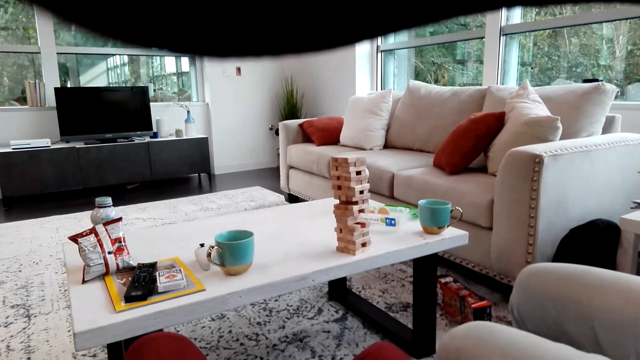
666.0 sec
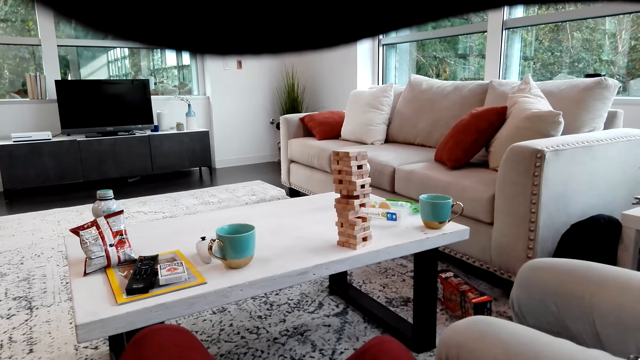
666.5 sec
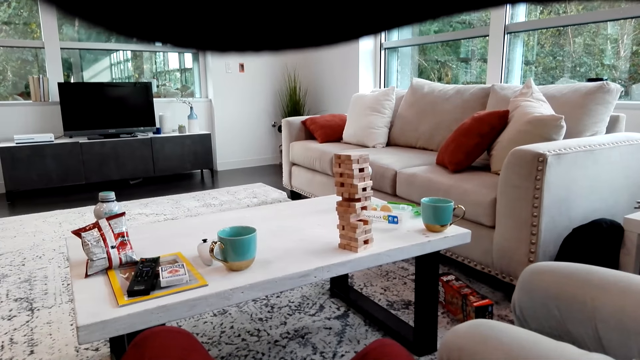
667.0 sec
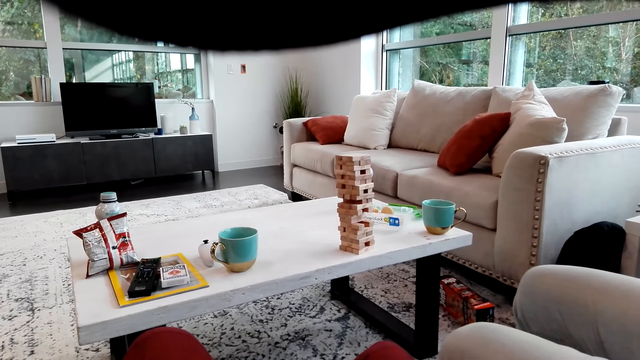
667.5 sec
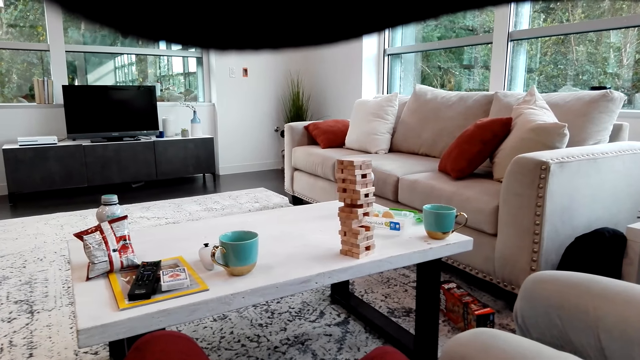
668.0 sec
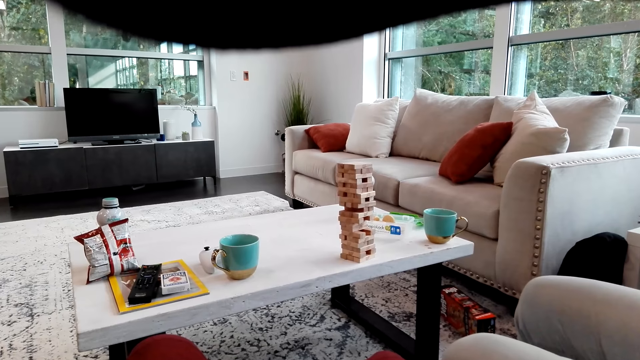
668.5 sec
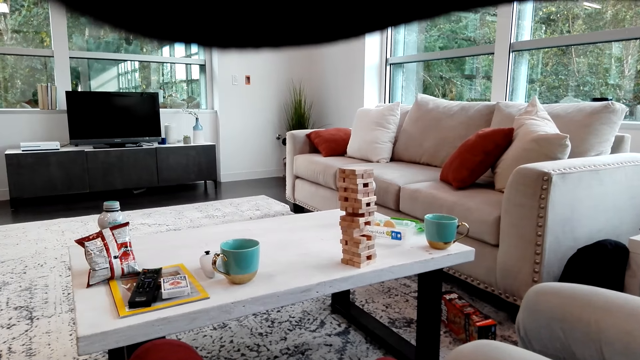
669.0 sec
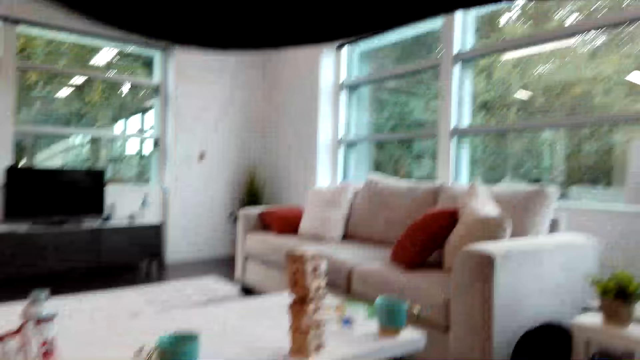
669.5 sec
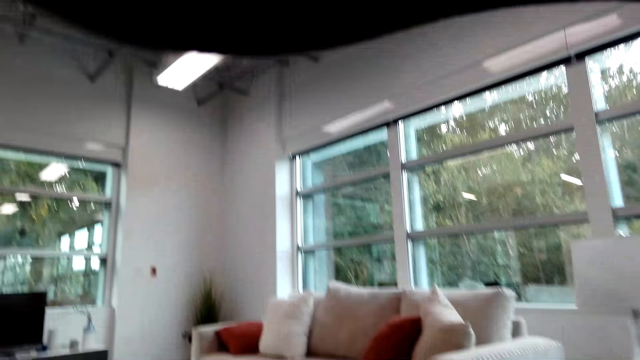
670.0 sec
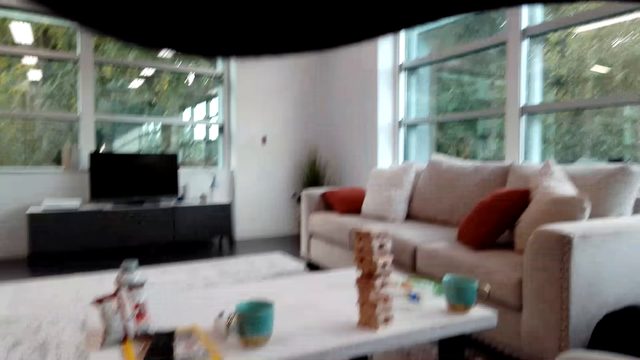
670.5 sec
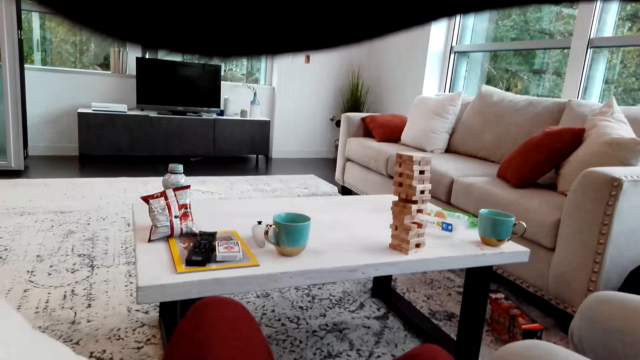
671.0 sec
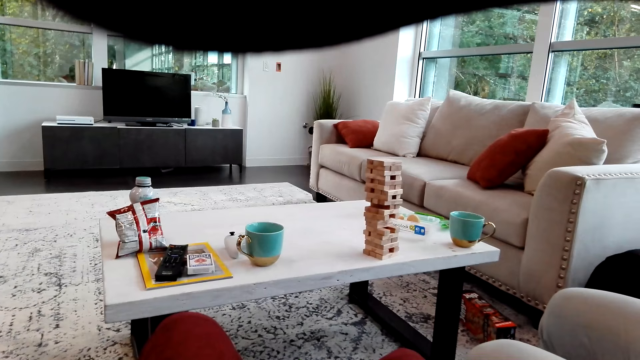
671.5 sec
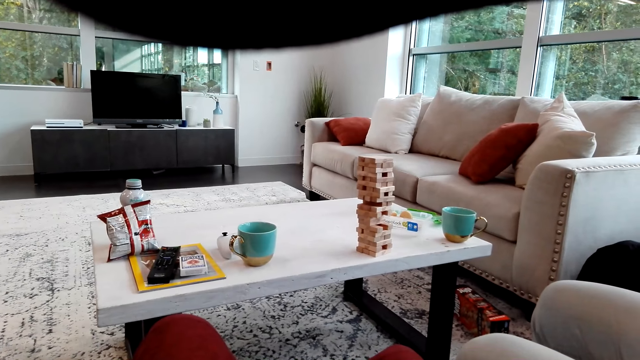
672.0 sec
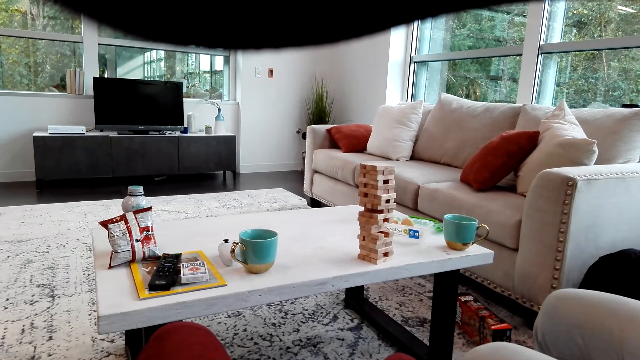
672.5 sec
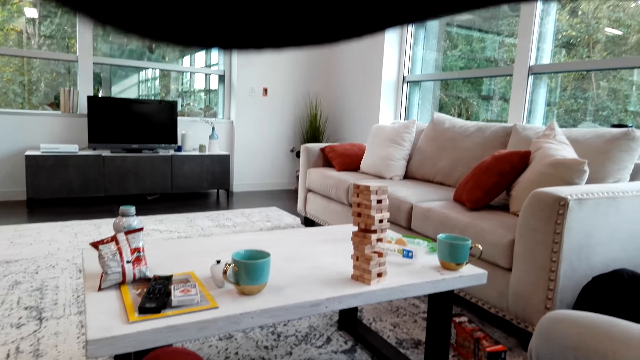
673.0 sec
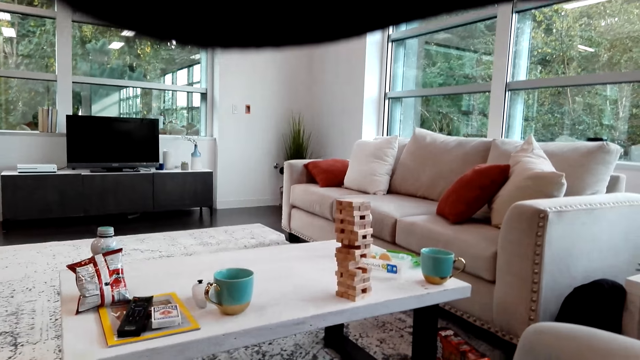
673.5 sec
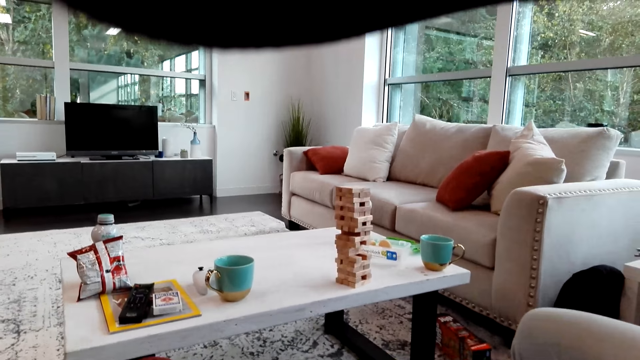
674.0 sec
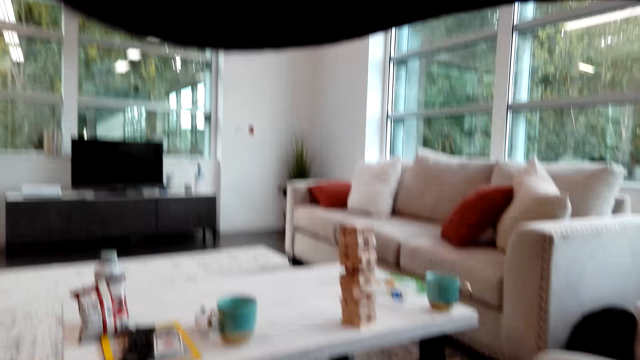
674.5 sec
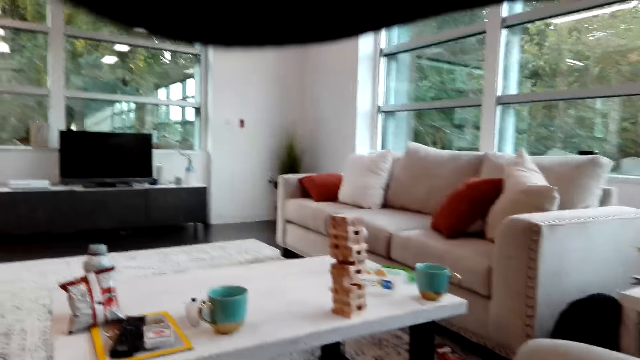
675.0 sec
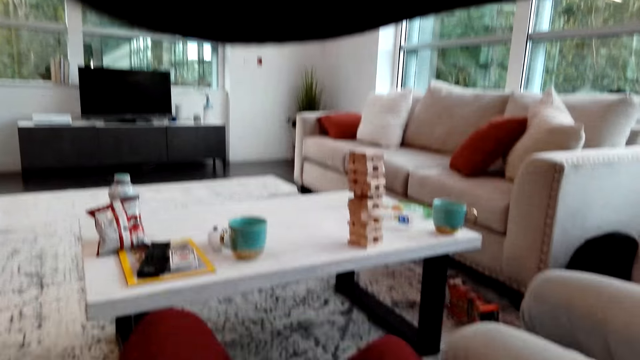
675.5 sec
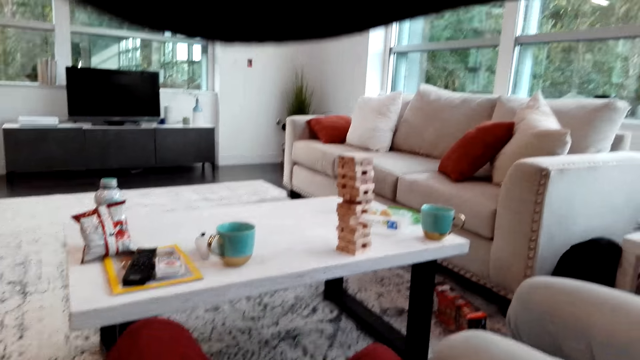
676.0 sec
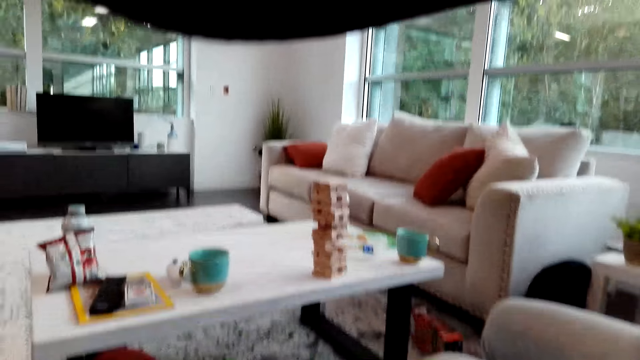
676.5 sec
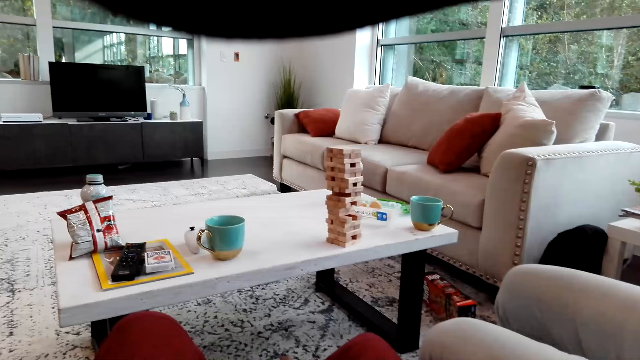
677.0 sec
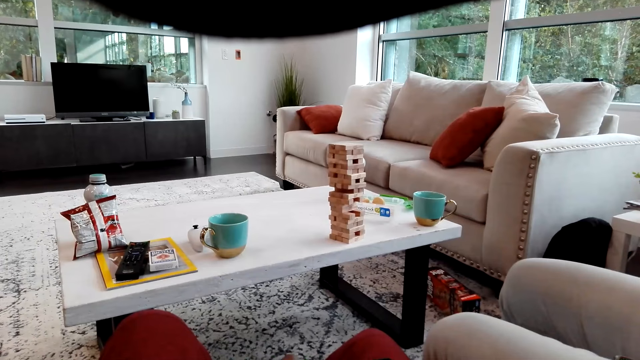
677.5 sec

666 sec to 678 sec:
The man laughs with the camera wearer and covers his mouth with his hand. The camera wearer laughs with the man.

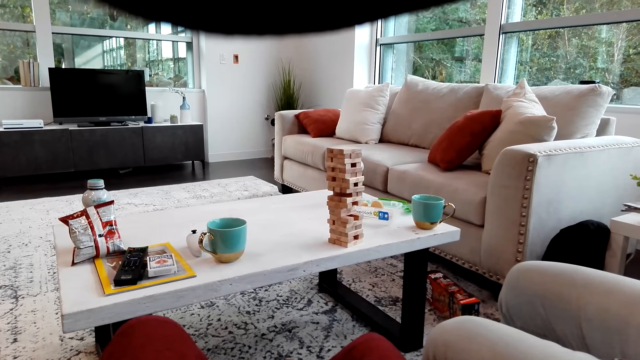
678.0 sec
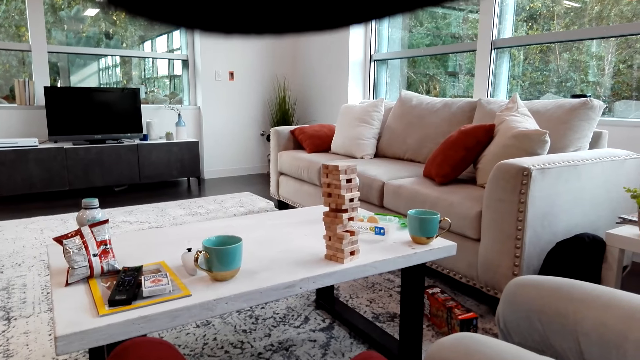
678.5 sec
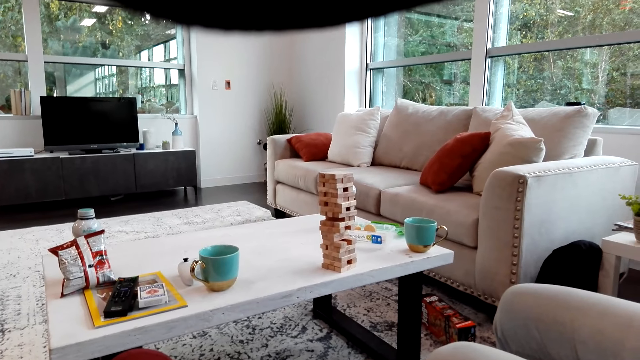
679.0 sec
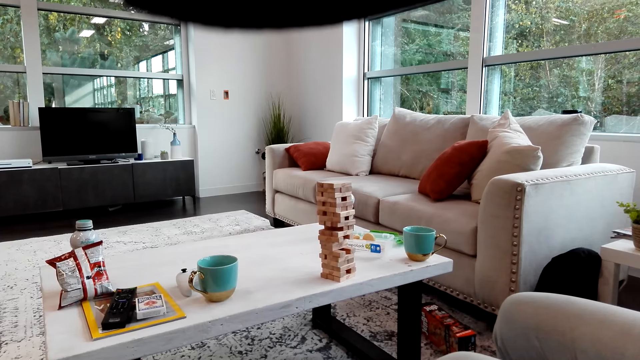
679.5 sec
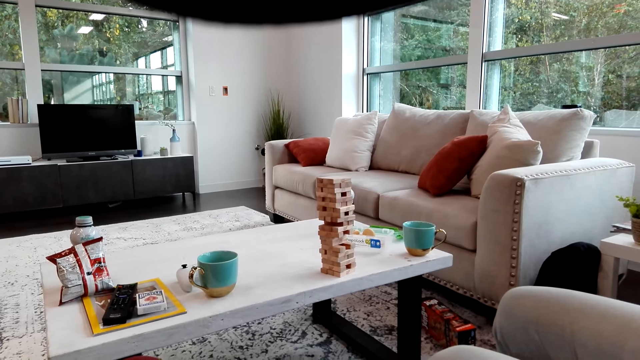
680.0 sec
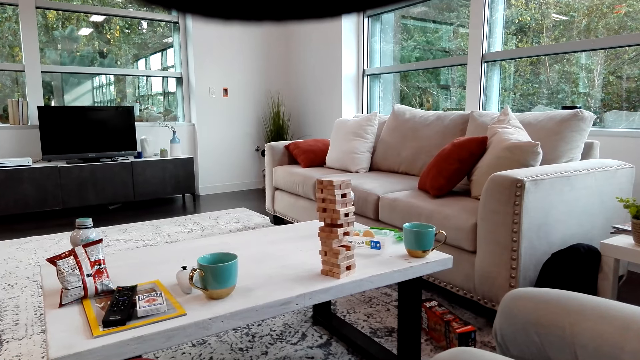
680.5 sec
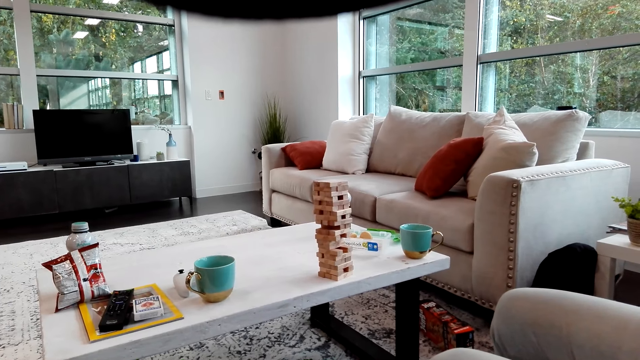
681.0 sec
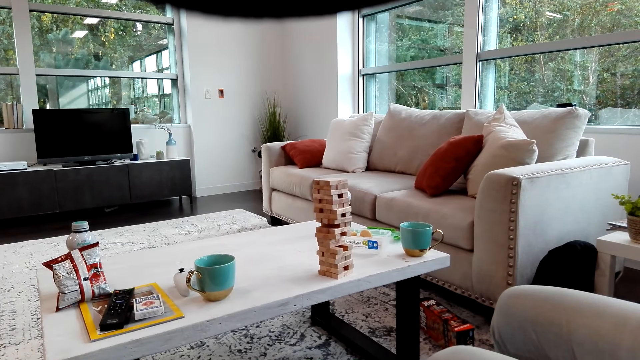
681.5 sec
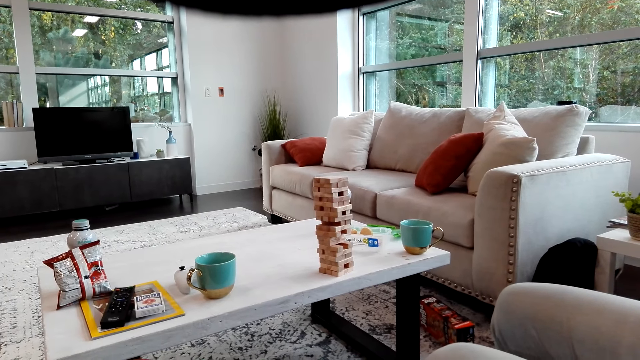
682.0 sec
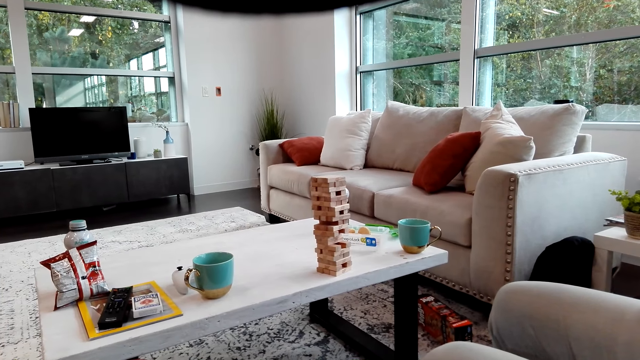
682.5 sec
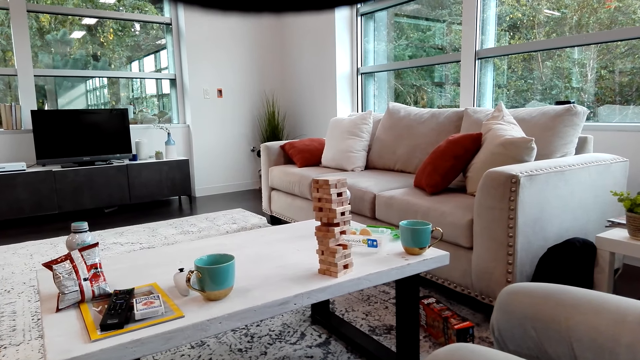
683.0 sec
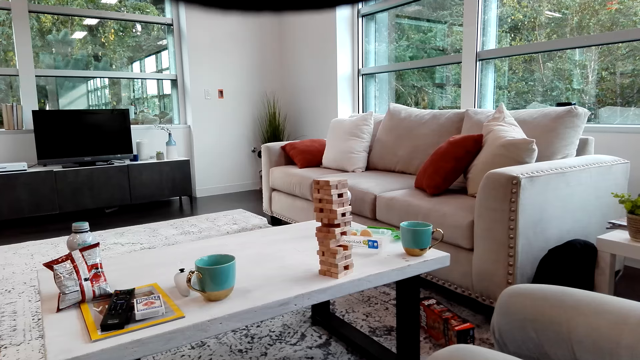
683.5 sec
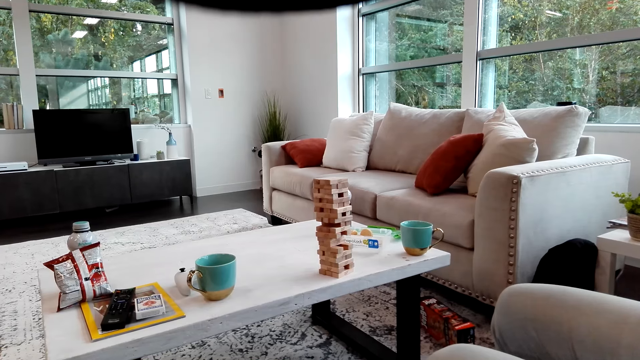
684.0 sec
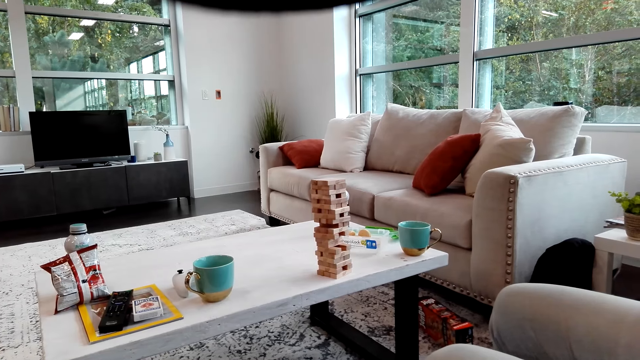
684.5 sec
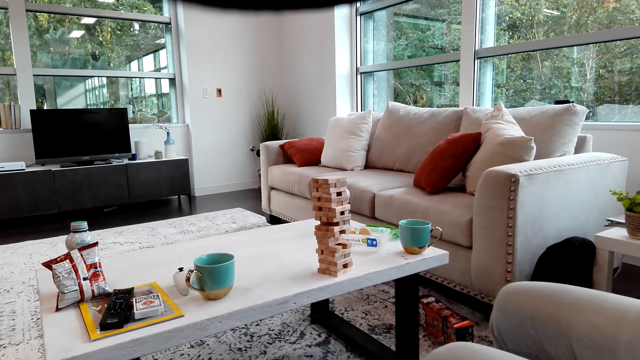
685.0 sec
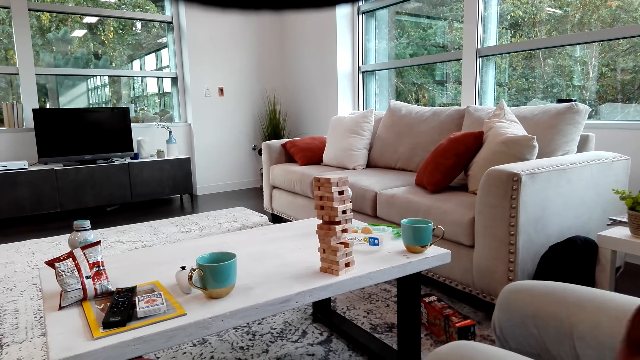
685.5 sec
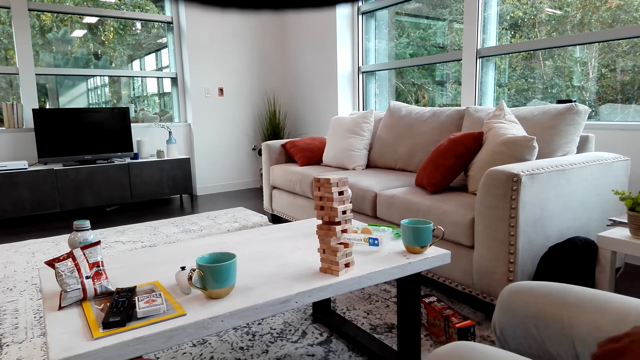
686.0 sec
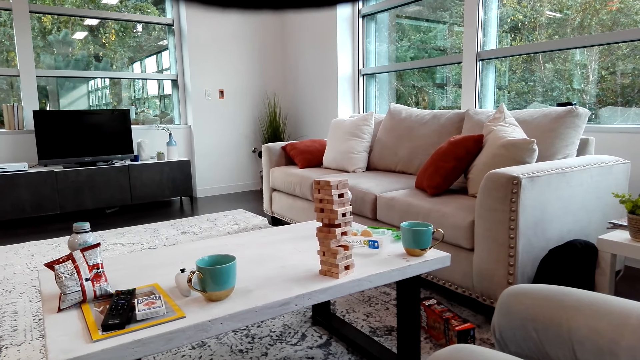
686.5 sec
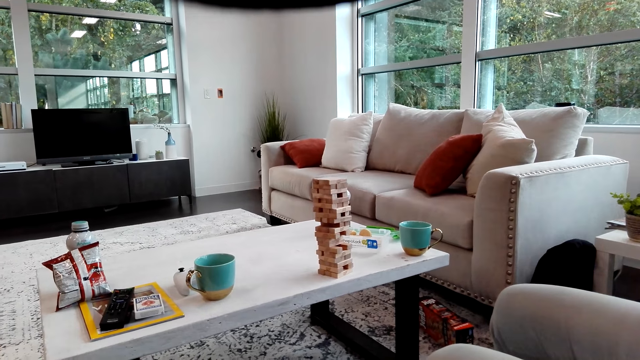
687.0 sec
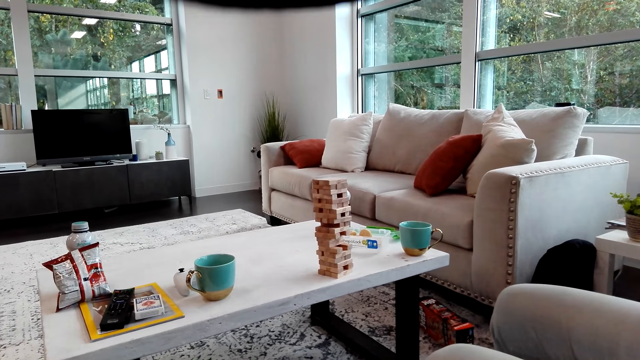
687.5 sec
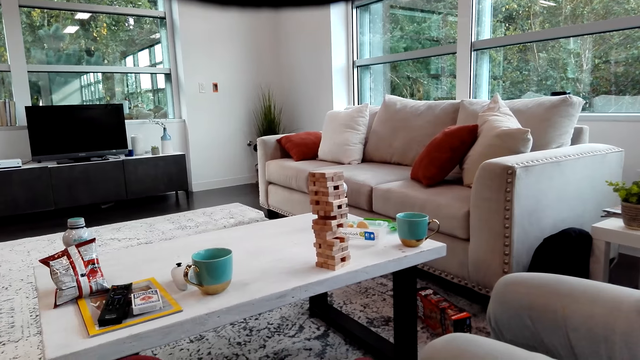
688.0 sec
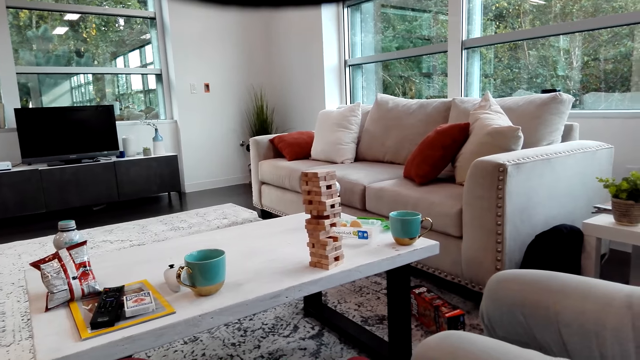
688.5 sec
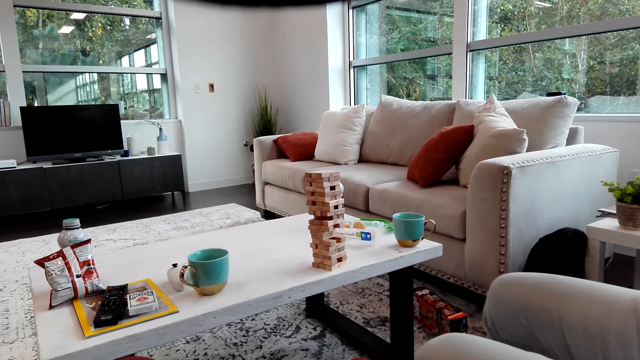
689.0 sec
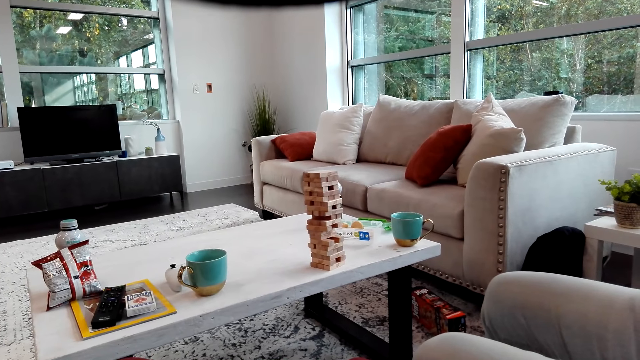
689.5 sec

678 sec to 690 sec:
The man and the camera wearer talk to each other. The man picks up a phone.
